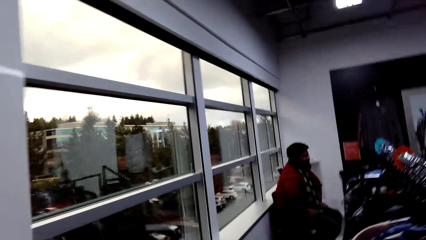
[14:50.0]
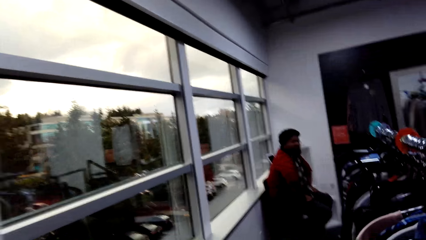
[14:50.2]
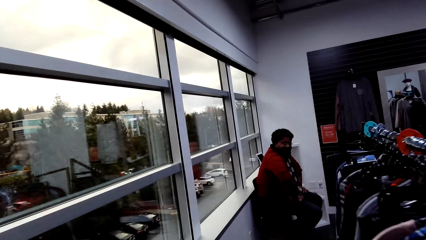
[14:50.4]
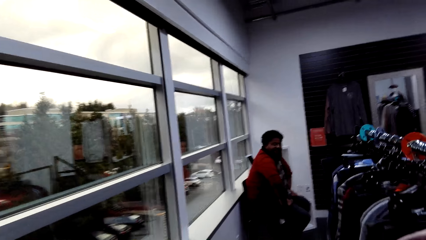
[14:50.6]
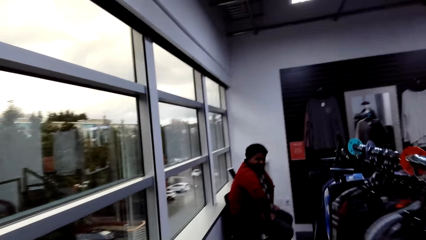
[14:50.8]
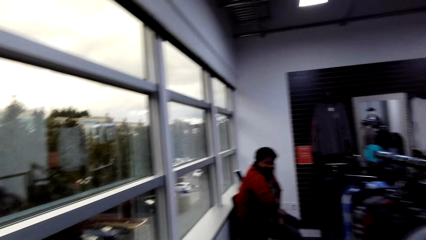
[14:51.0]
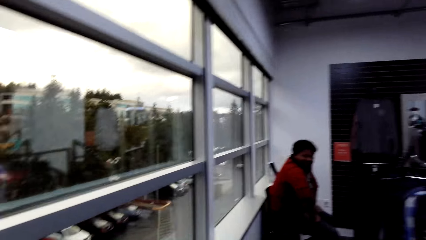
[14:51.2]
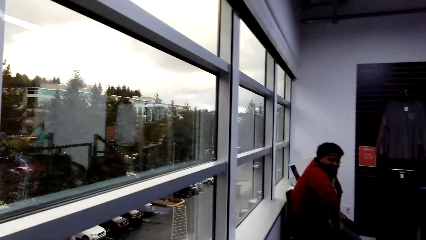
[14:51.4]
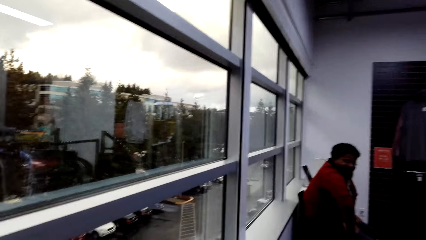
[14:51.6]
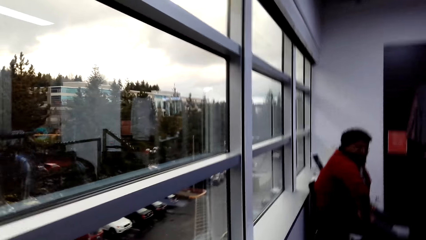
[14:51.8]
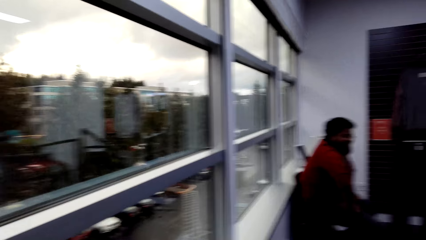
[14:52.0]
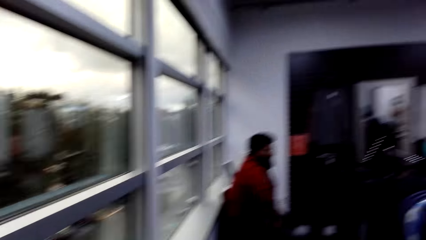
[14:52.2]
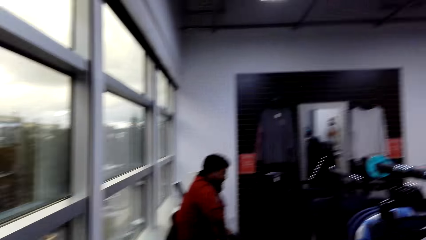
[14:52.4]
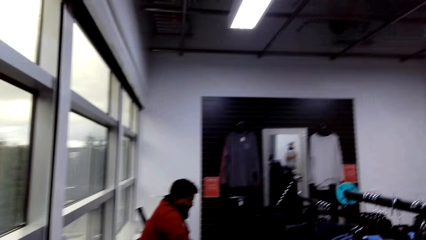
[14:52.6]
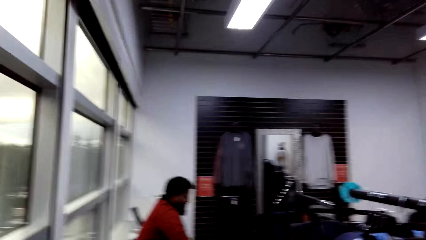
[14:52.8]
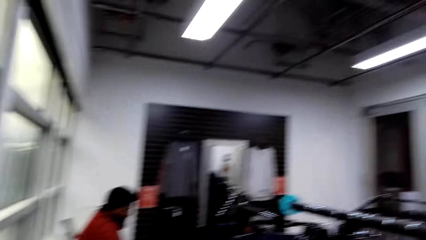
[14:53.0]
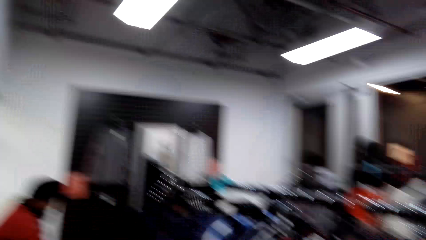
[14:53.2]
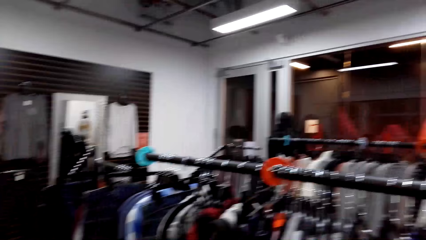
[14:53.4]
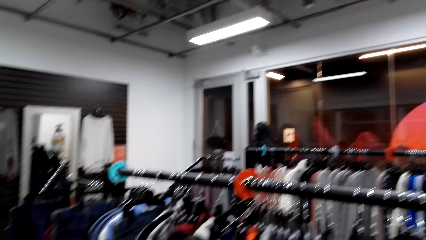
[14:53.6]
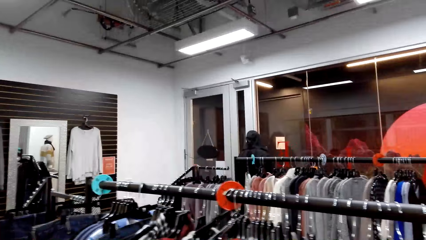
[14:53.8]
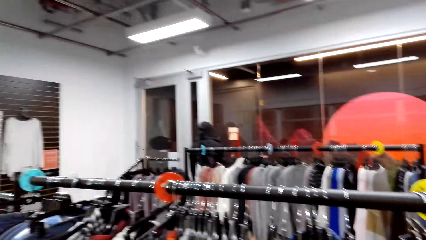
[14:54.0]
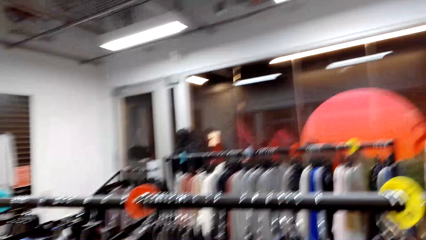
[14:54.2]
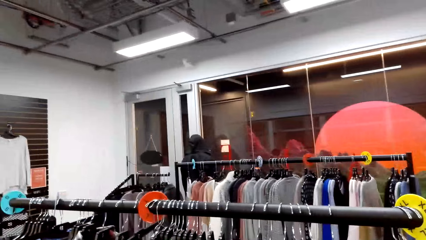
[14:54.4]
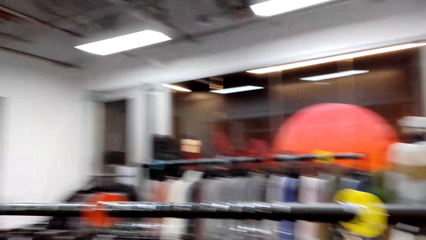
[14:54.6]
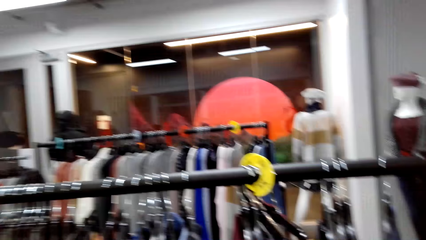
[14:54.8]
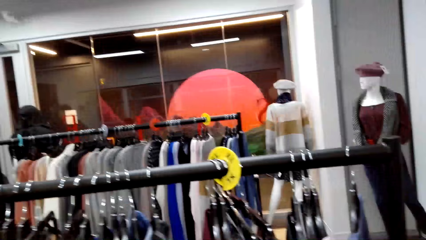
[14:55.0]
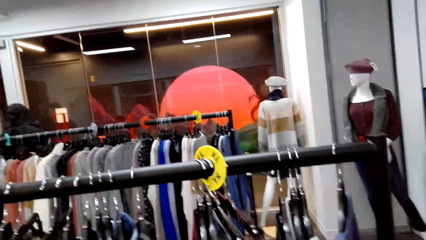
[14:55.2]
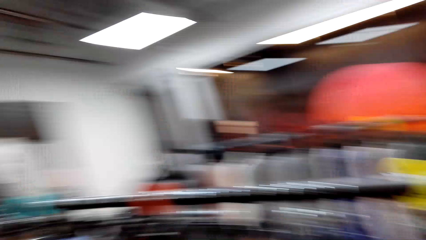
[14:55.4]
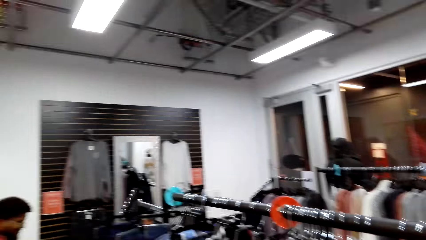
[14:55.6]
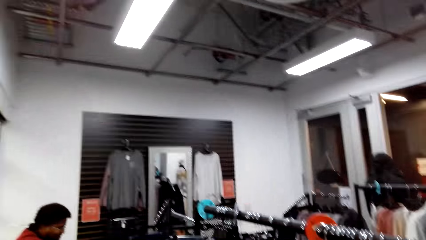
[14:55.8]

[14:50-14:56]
The camera wearer walks around the clothes.

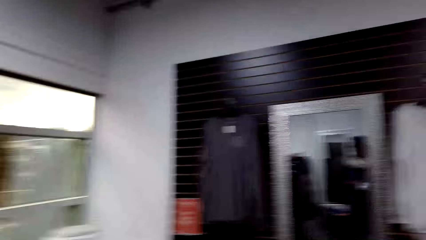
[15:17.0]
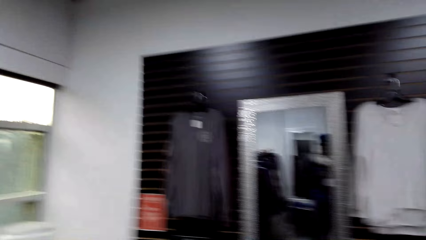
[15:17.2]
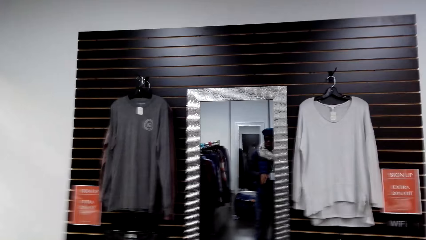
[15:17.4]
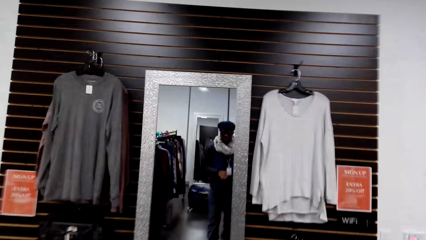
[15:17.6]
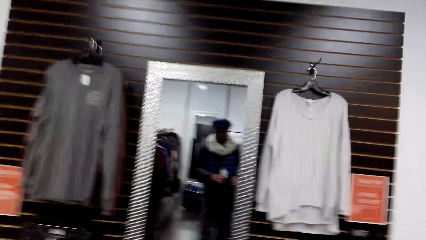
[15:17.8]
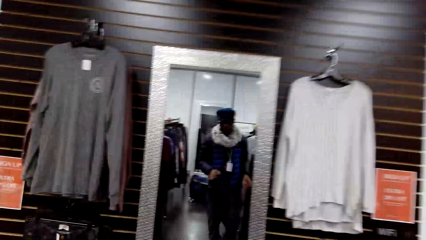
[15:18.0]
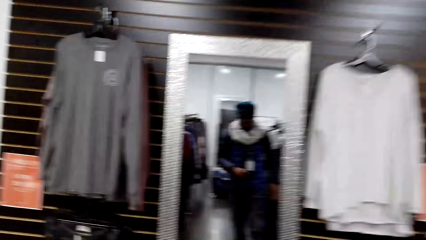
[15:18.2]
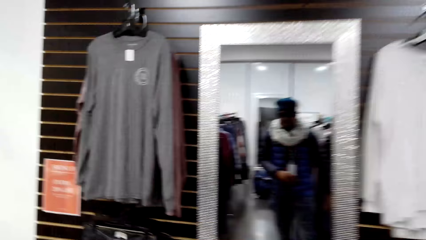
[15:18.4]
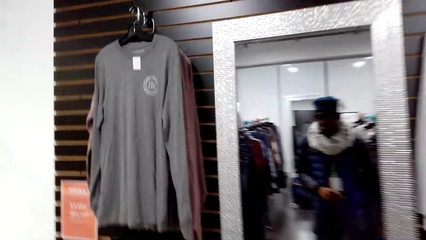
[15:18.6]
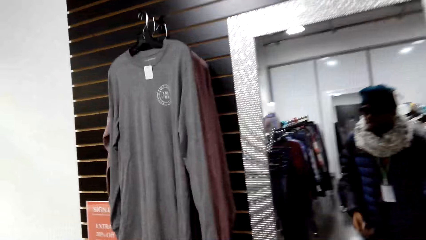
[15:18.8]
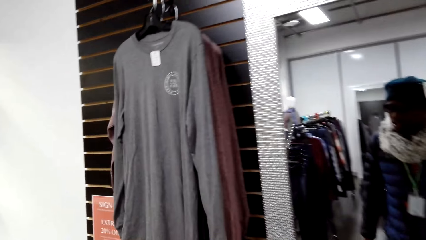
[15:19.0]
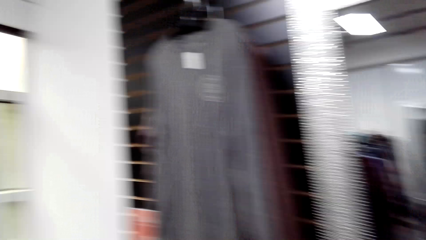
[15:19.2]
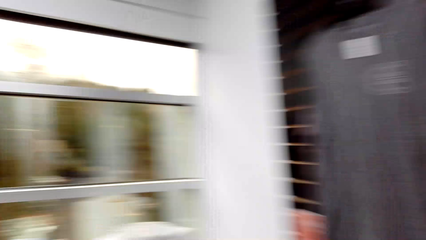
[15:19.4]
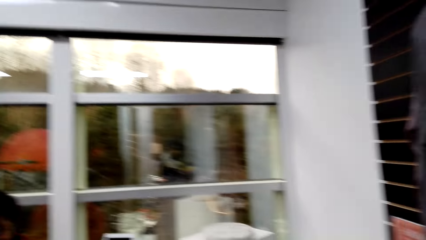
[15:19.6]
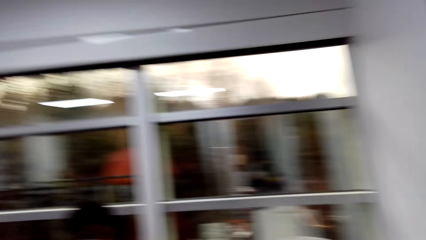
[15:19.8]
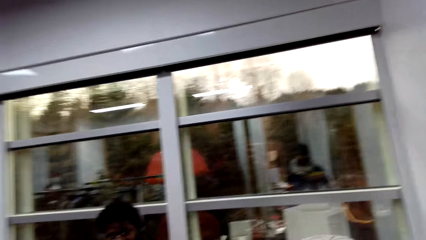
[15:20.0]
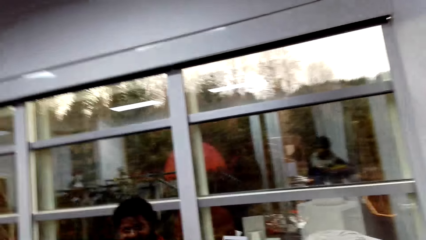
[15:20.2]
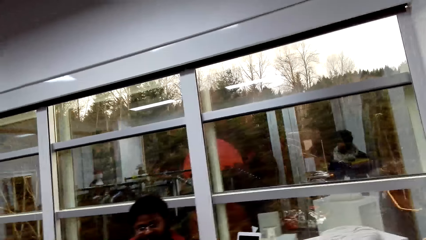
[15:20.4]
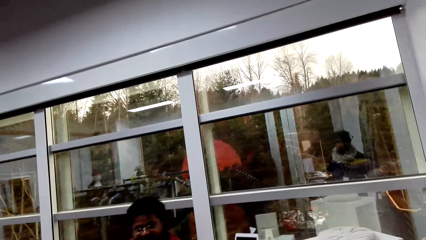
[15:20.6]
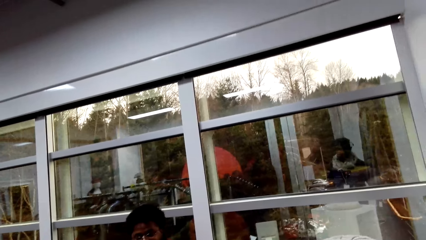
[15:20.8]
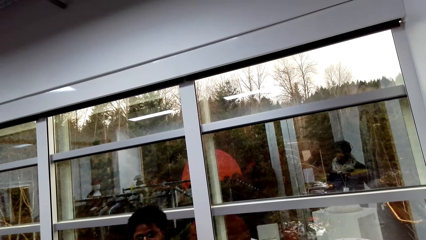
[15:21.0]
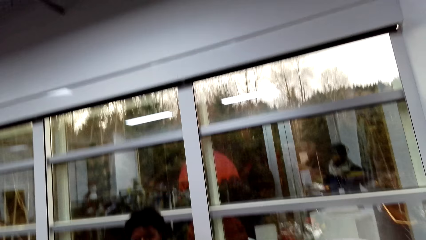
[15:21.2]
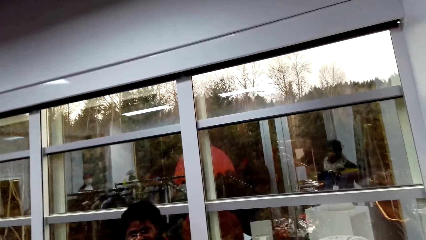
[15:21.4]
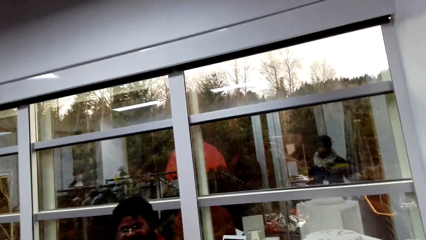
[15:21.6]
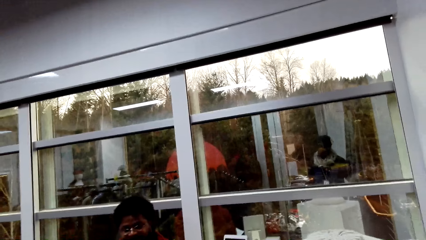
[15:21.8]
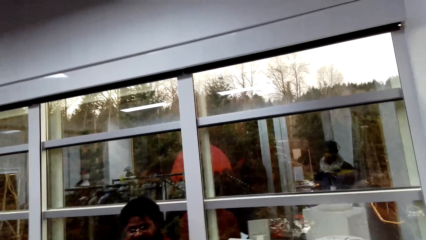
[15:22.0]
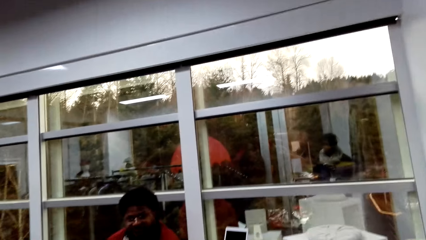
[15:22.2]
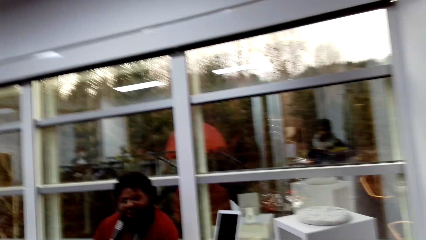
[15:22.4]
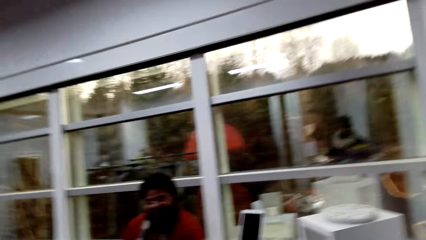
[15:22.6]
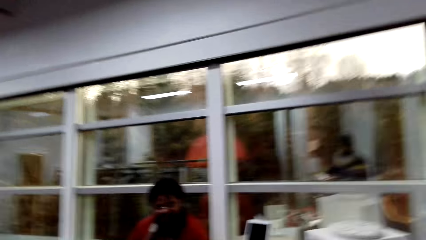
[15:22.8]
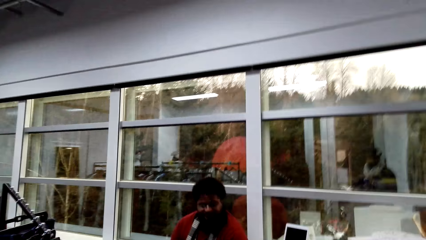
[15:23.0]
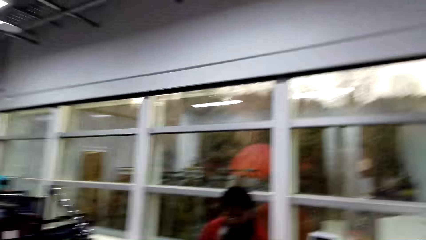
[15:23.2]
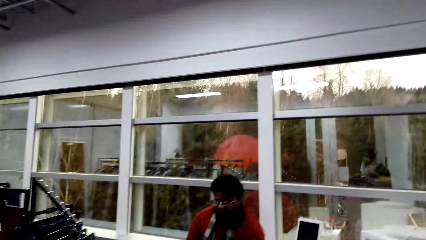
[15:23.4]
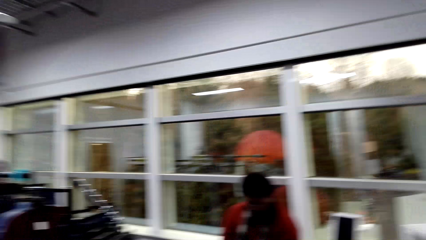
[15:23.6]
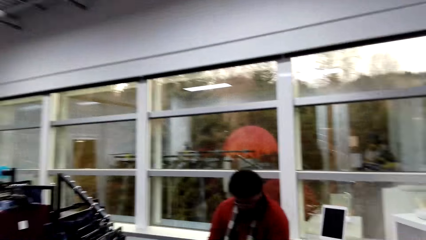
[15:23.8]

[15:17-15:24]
The camera wearer looks at the mirror.

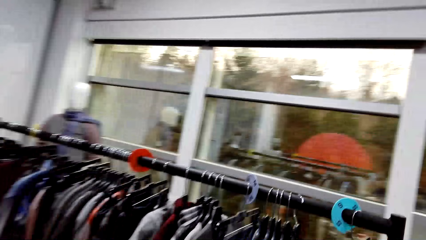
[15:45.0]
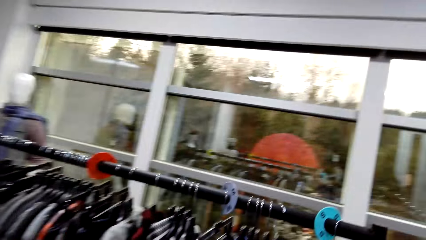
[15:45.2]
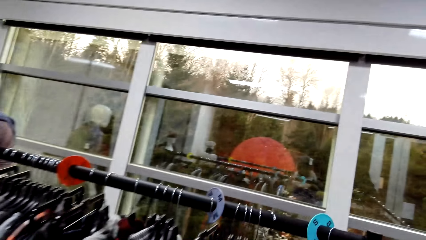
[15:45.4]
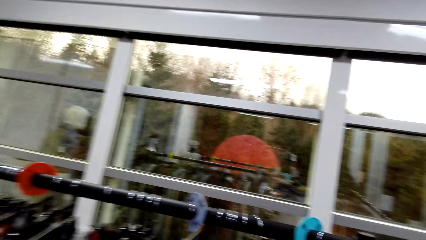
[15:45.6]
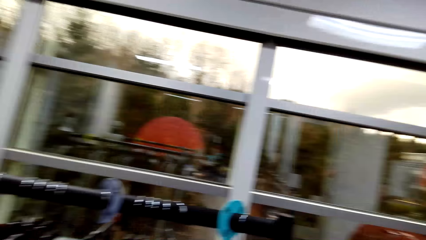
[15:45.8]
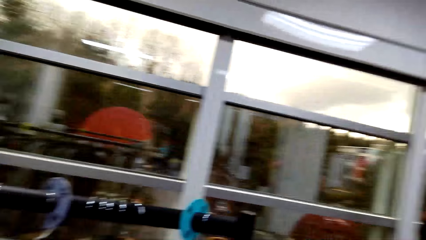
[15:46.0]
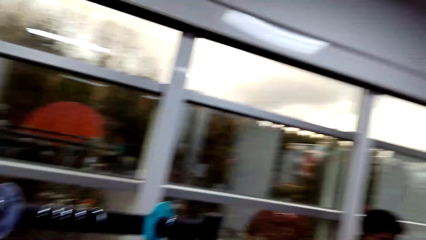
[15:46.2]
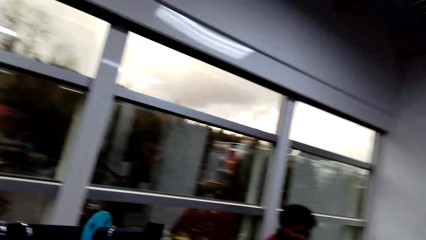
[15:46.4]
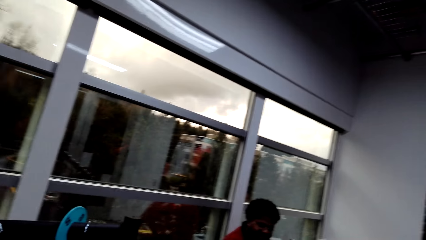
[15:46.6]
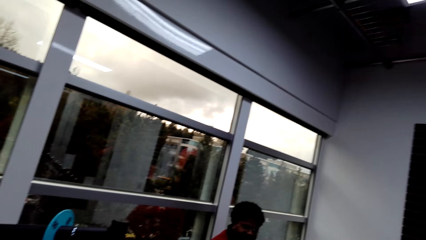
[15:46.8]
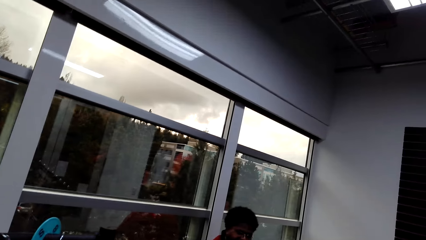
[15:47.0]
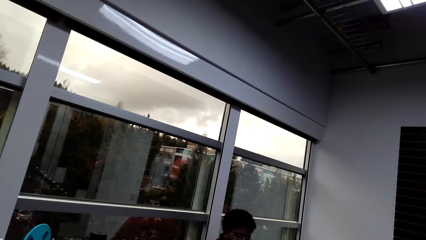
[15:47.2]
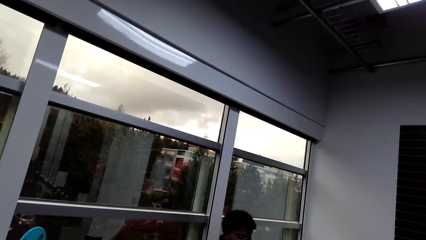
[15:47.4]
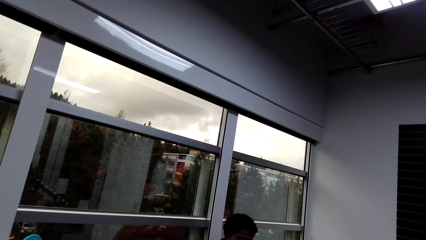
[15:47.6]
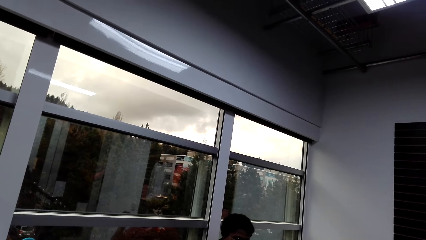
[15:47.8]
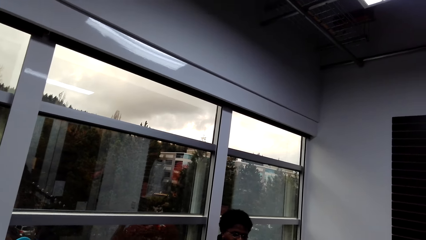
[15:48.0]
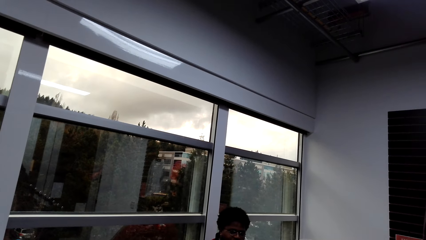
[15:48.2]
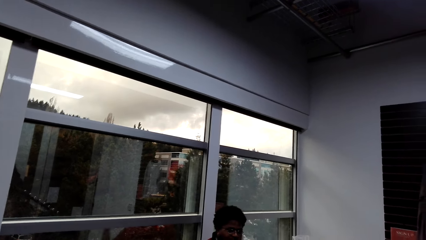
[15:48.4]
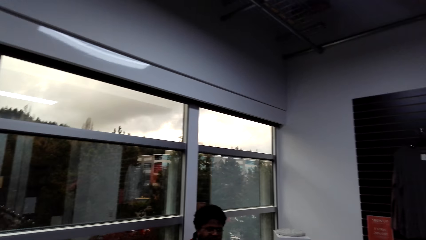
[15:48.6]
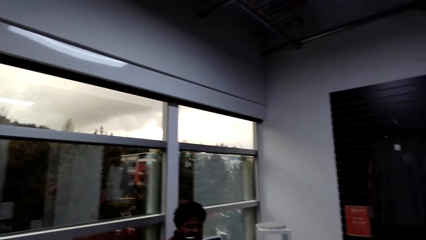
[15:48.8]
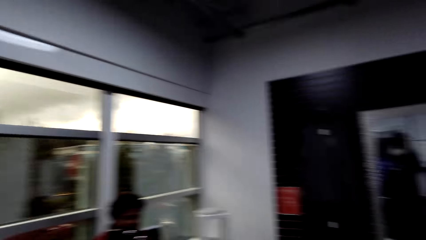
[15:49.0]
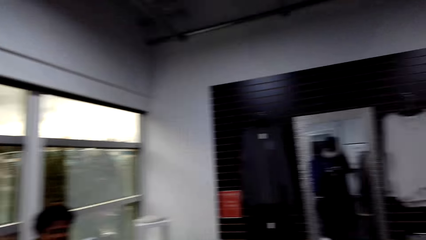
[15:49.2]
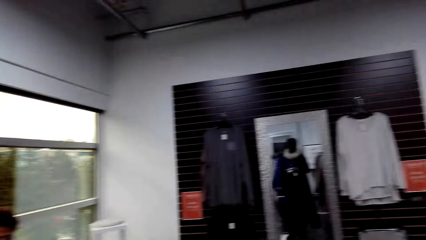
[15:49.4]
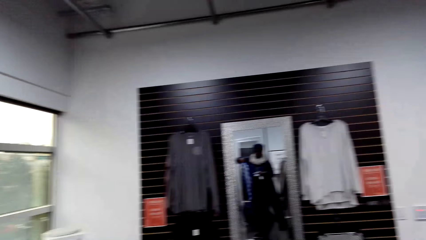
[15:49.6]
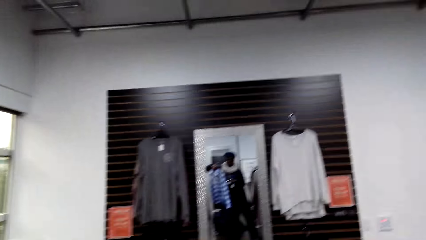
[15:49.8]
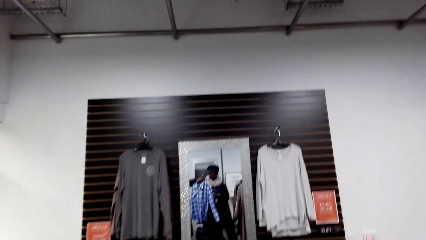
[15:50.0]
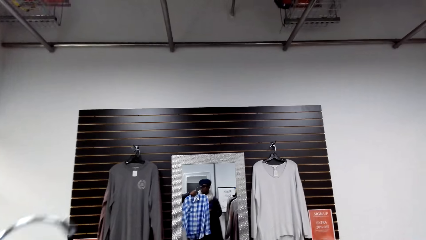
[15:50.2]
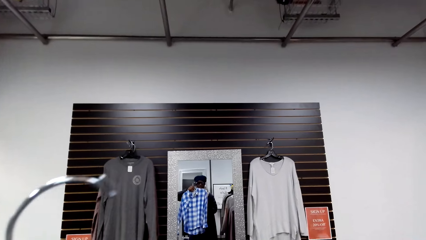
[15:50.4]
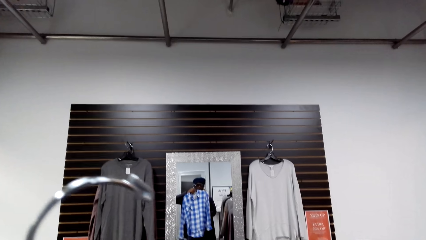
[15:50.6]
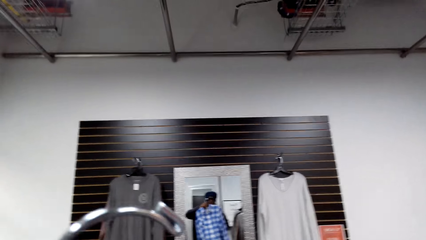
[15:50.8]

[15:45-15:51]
The camera wearer looks around the clothes store. They raise a shirt on the mirror.
